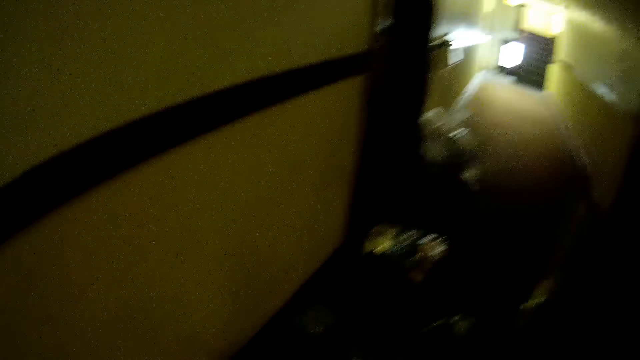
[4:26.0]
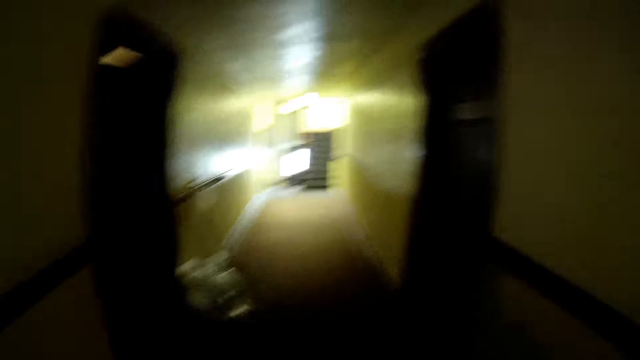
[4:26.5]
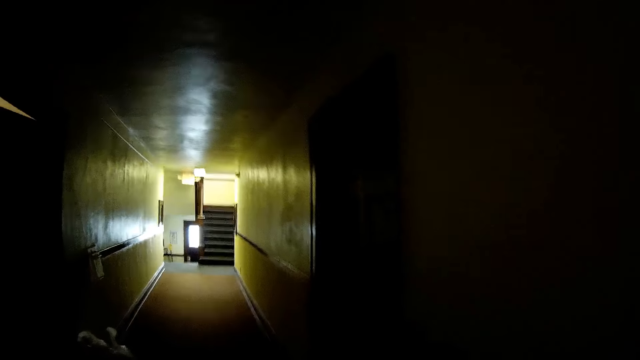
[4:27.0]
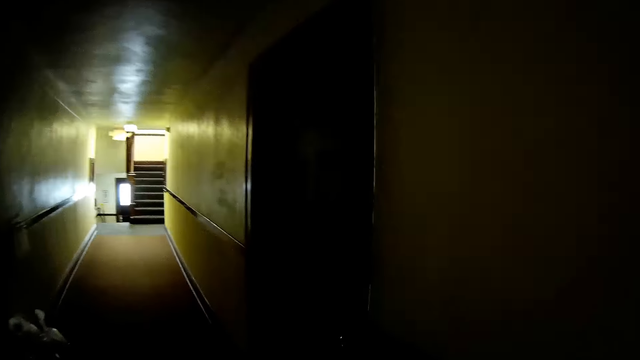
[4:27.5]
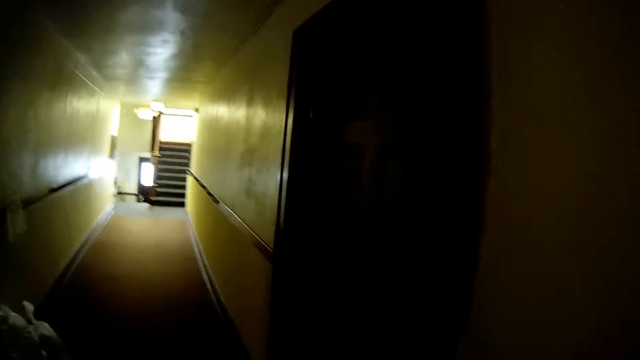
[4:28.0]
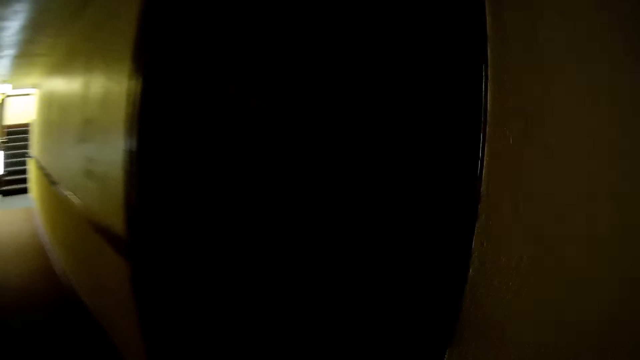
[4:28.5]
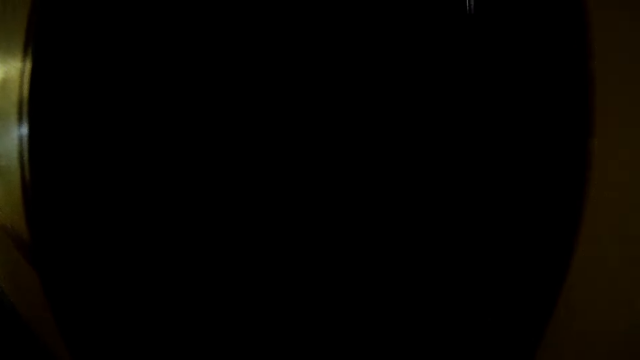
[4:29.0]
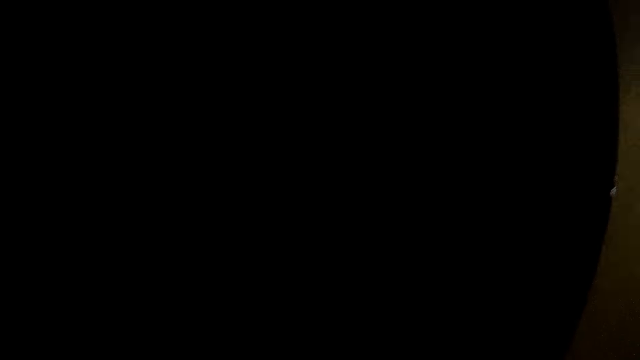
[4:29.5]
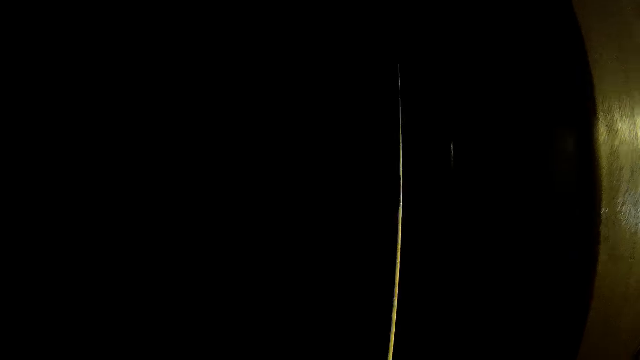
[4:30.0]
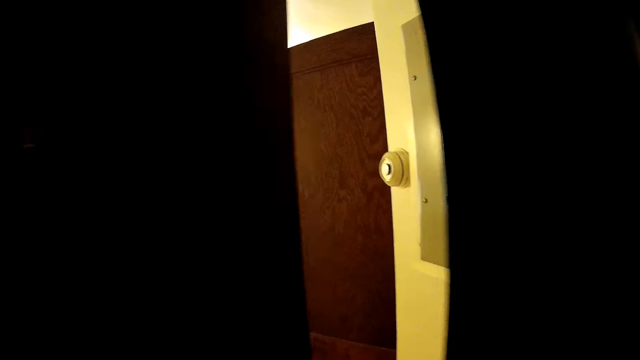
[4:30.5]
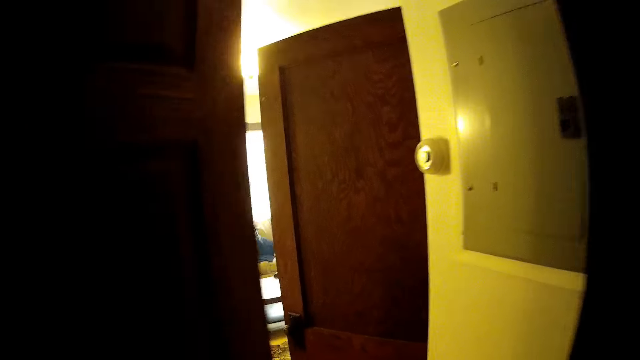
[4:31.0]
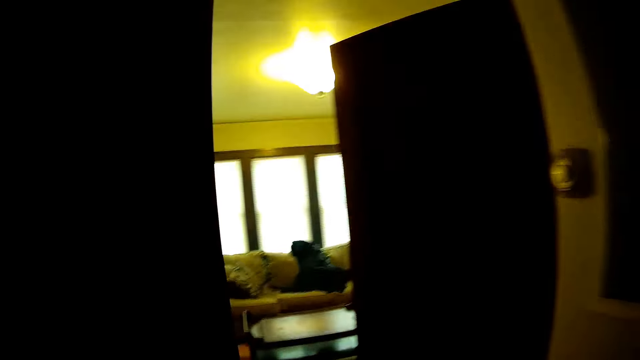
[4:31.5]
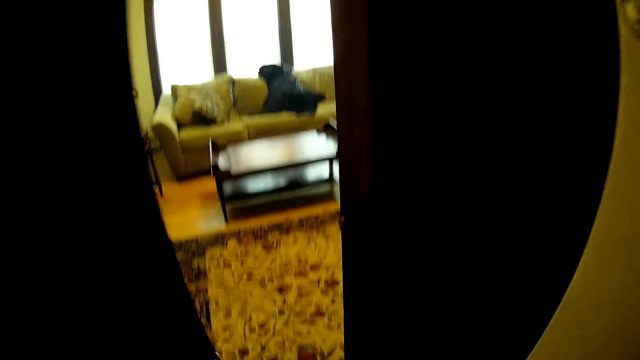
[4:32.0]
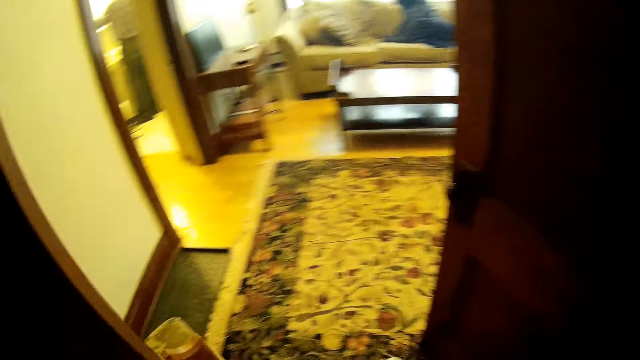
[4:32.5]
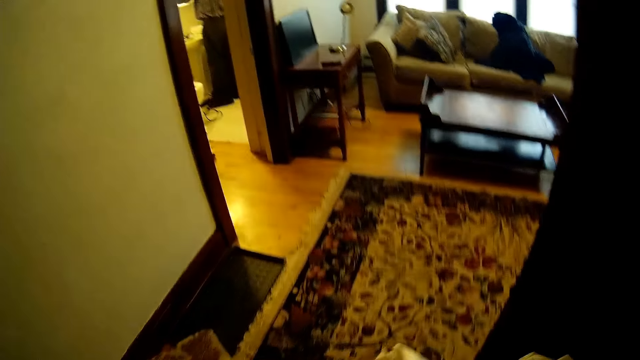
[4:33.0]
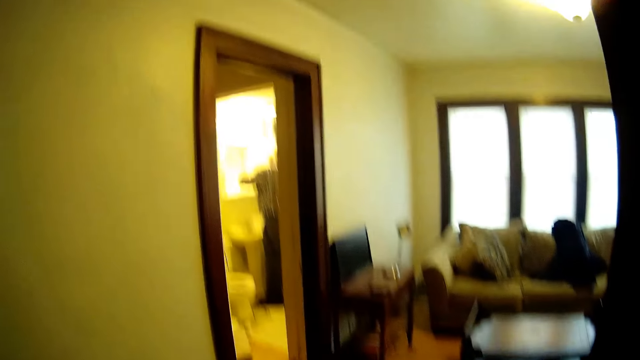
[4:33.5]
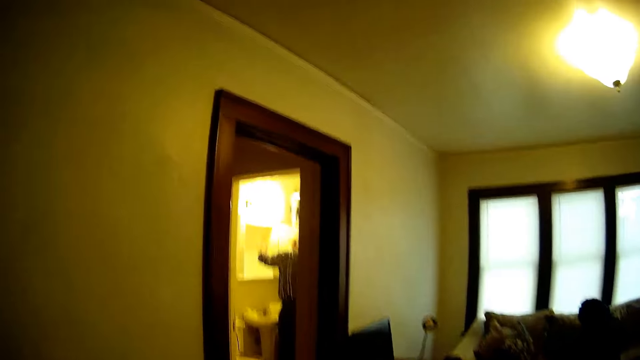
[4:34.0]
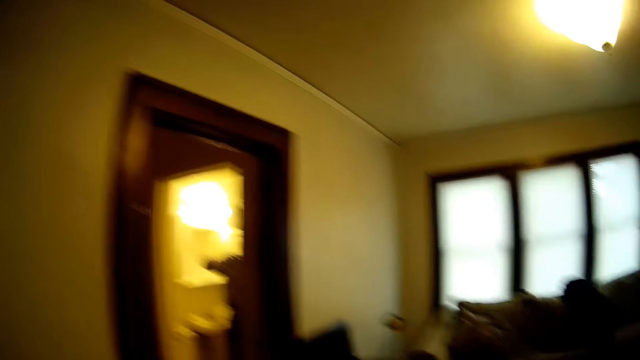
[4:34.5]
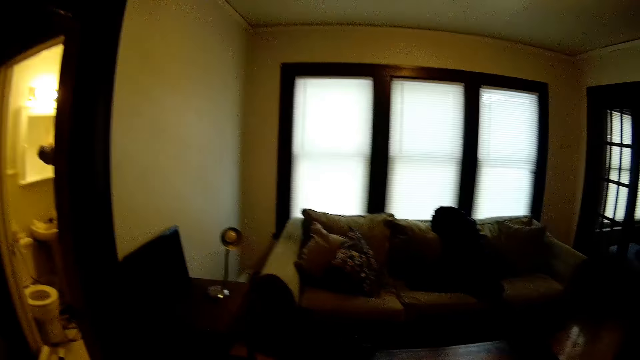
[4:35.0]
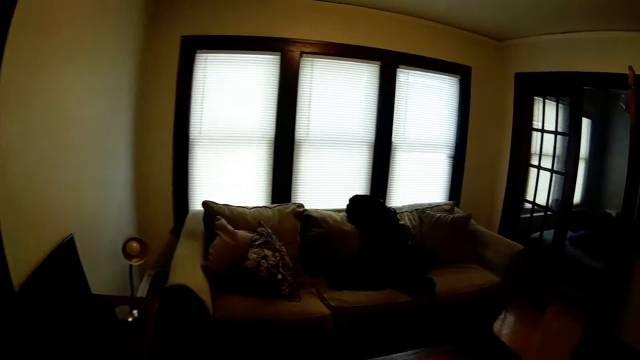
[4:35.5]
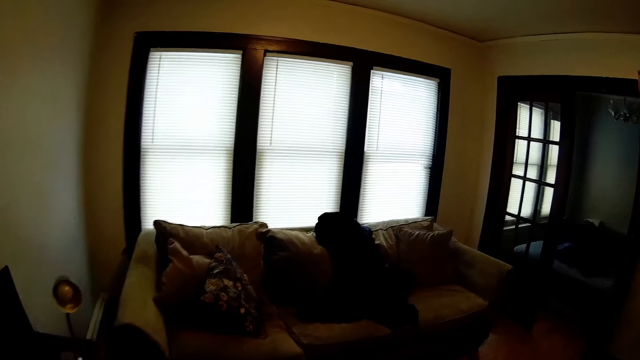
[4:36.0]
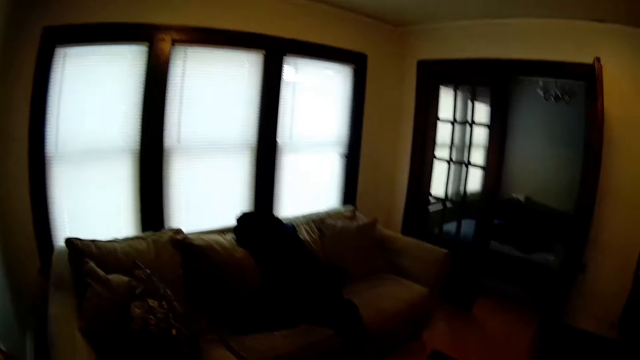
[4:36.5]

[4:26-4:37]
The camera wearer walks back into the house. They turn around in the corridor. They open the door. They move around the house.

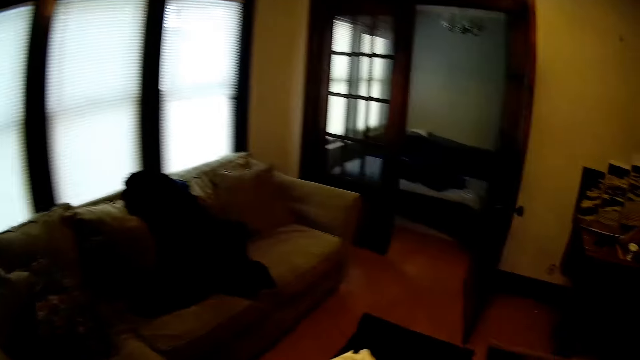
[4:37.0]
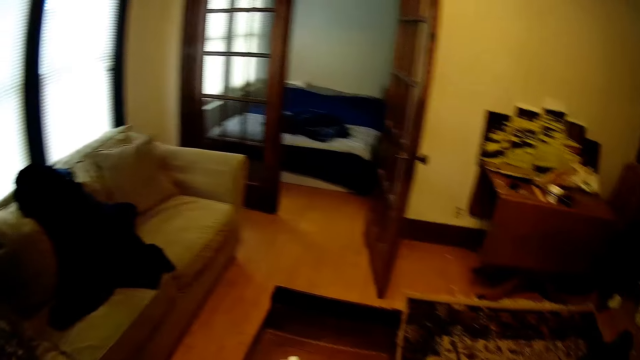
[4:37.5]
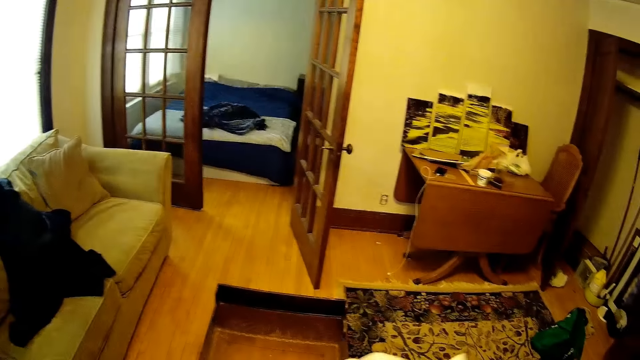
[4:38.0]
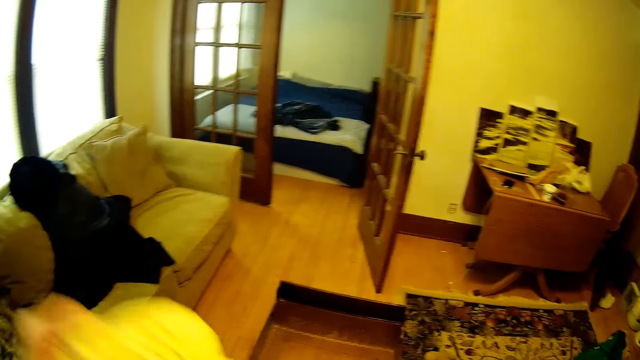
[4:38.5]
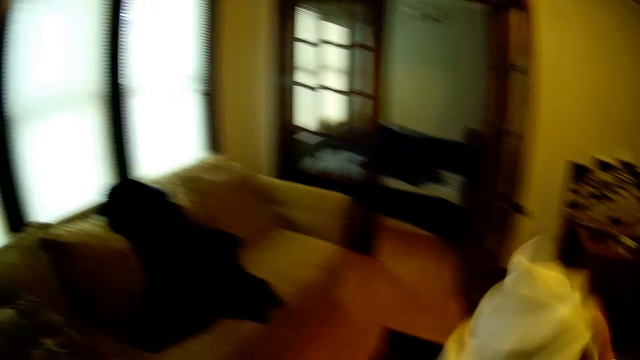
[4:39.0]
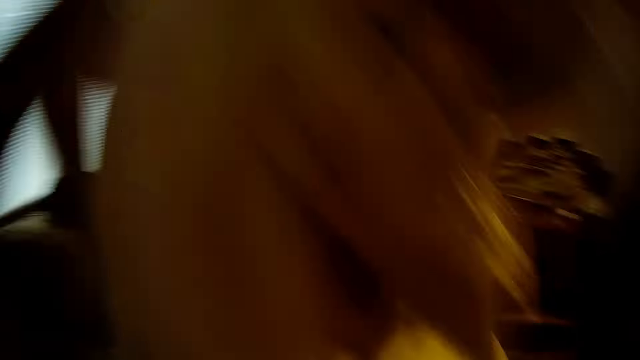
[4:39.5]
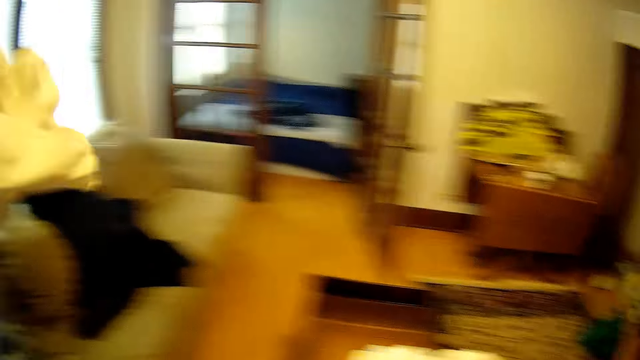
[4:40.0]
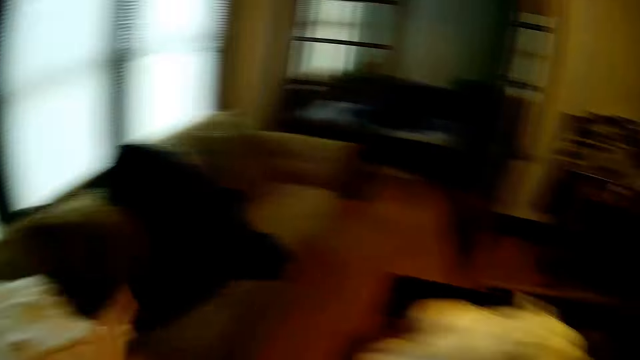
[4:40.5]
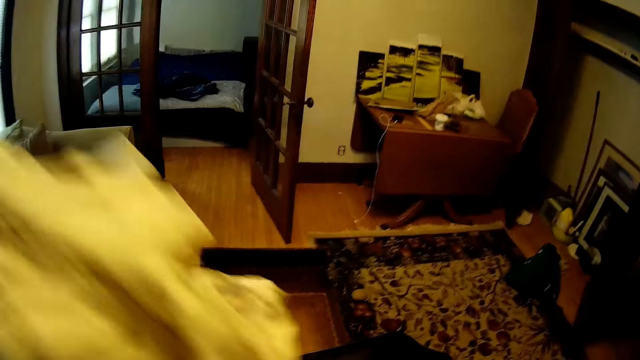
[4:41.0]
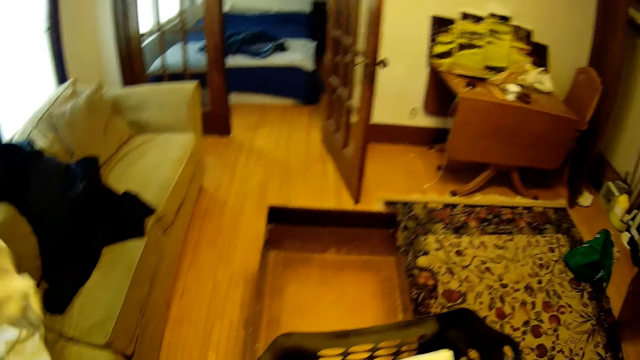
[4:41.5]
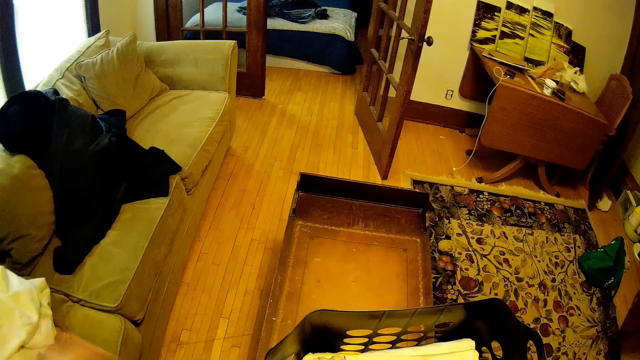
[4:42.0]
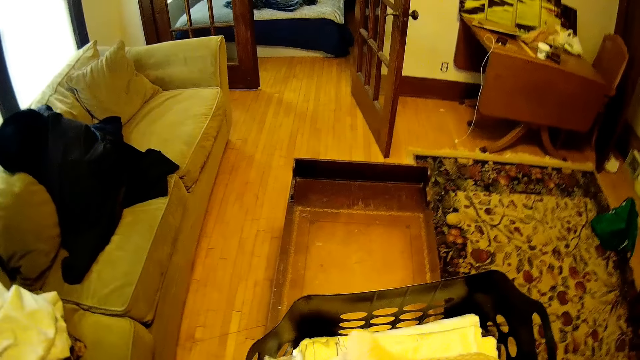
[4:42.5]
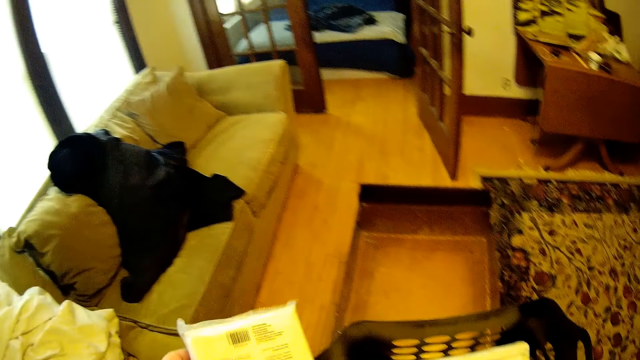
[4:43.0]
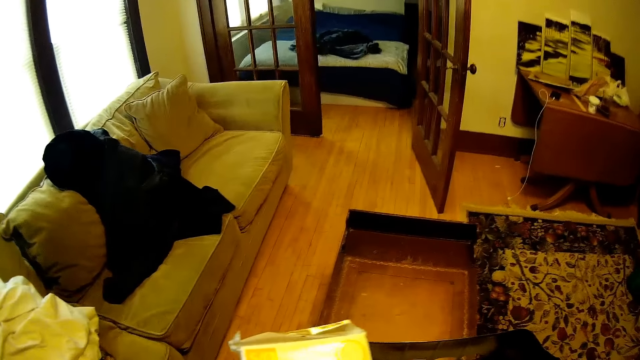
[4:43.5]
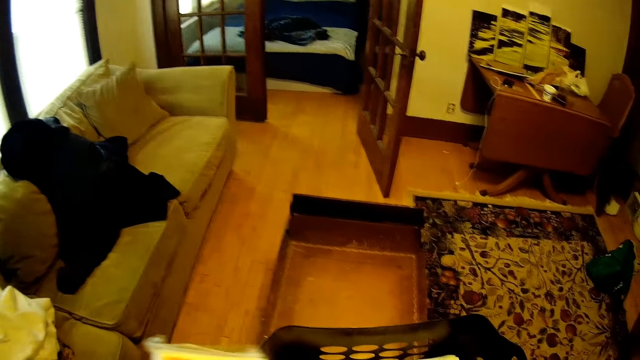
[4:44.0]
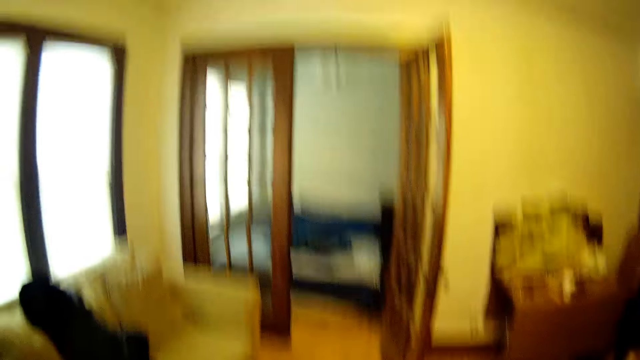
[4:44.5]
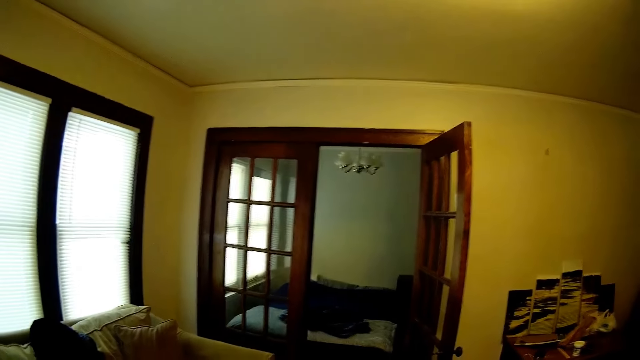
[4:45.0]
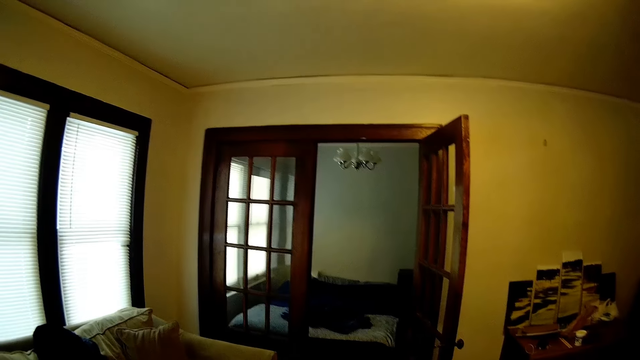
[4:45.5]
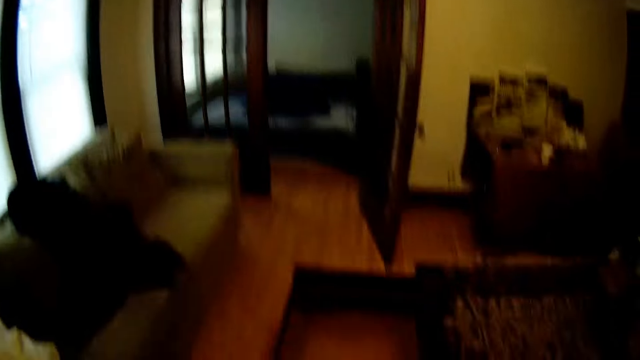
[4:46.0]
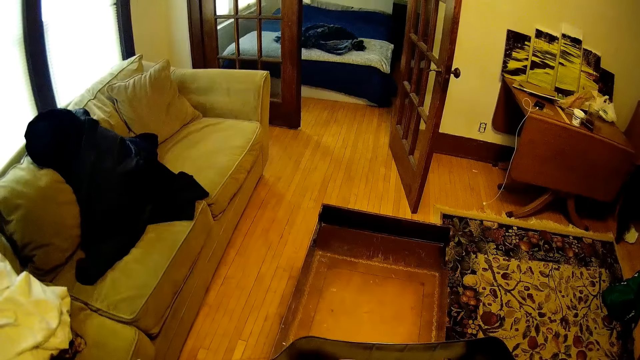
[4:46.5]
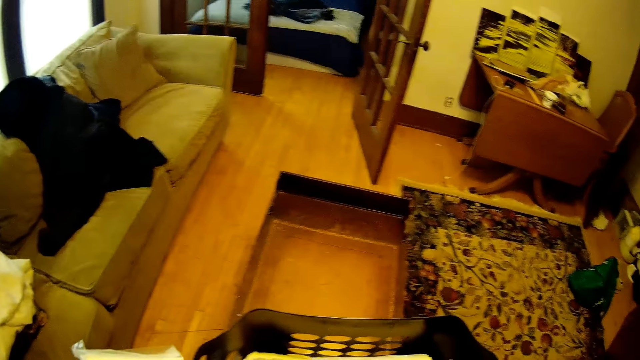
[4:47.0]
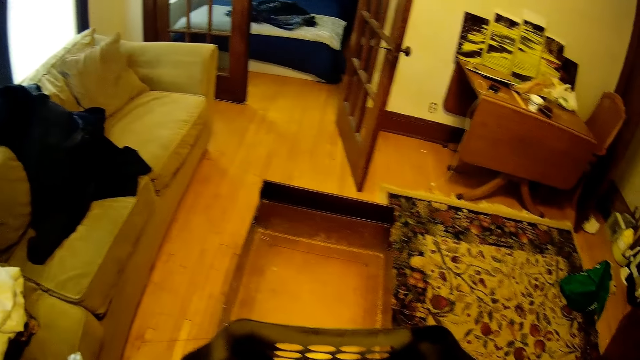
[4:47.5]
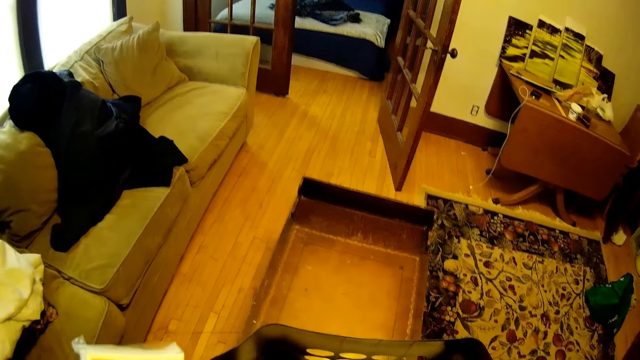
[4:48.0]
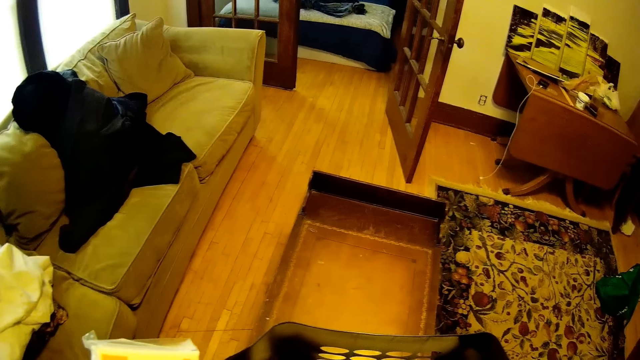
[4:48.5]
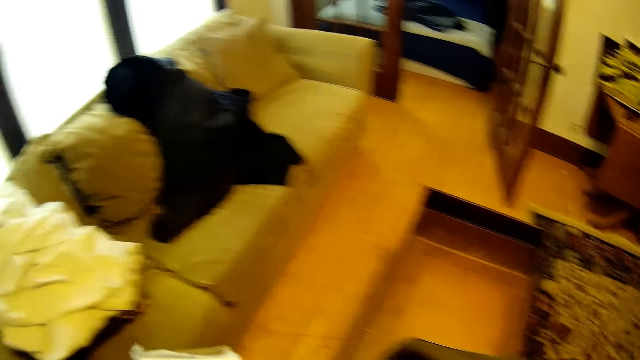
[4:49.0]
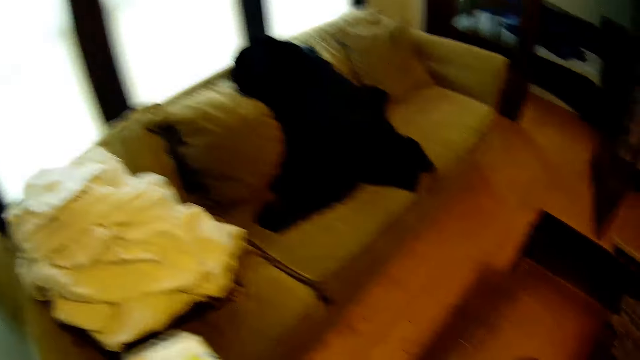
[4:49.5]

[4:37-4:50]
The camera wearer enters the room. They throw the sheets on the table. They throw laundry on the seat.
